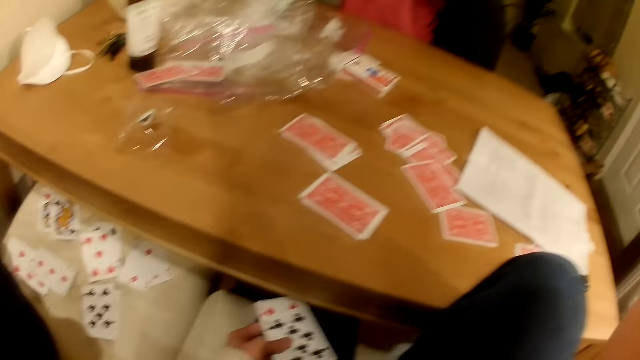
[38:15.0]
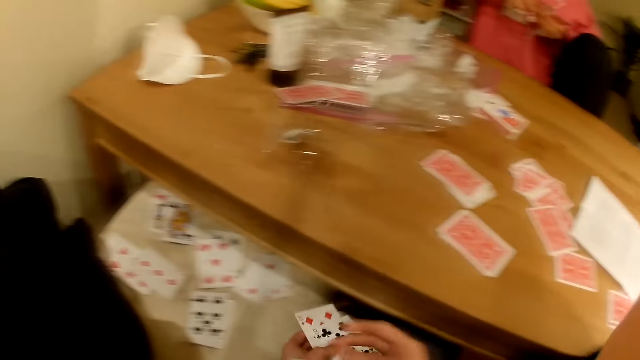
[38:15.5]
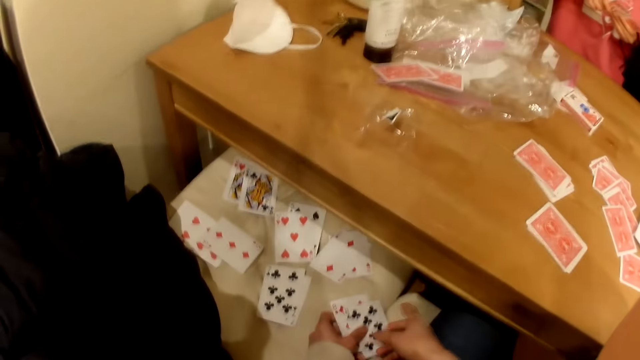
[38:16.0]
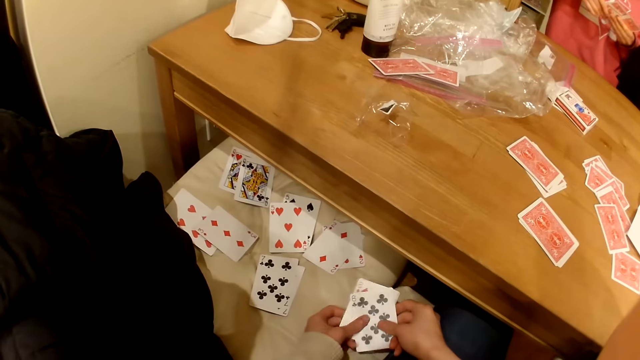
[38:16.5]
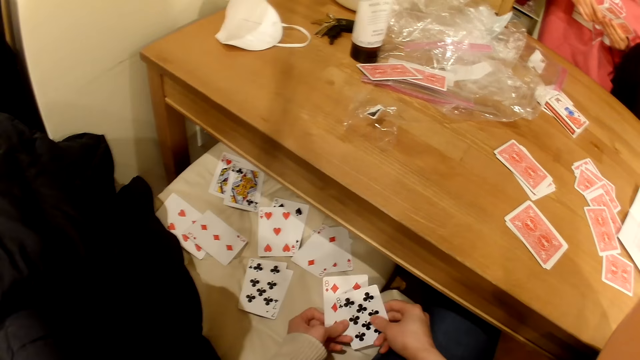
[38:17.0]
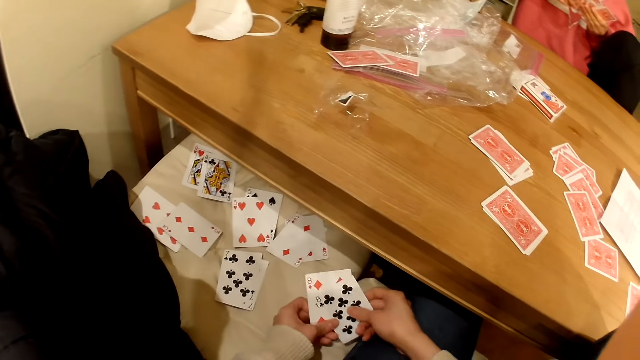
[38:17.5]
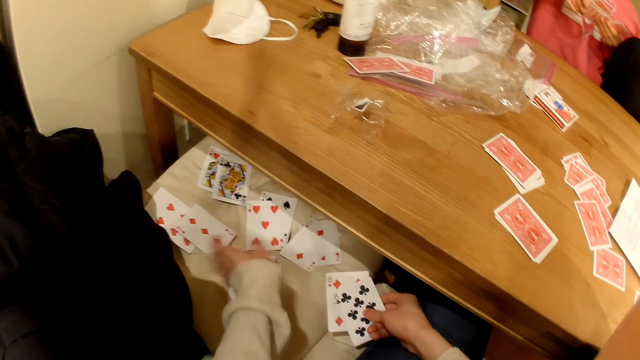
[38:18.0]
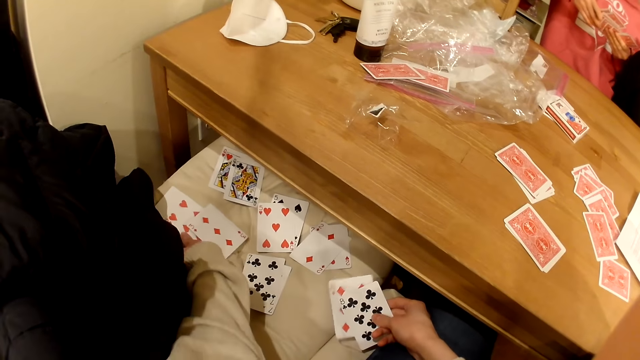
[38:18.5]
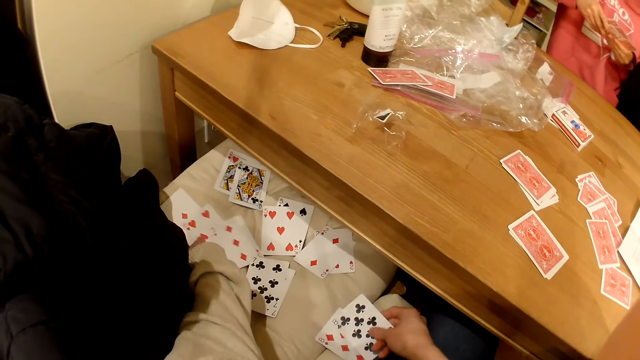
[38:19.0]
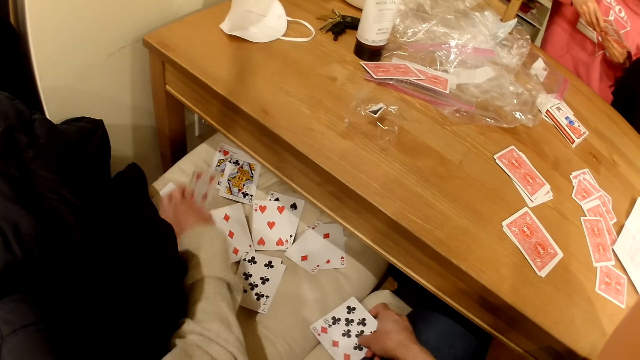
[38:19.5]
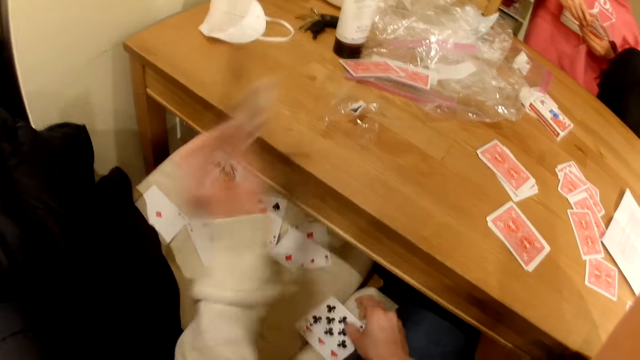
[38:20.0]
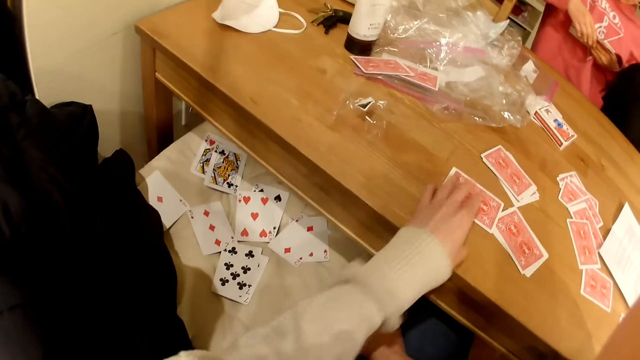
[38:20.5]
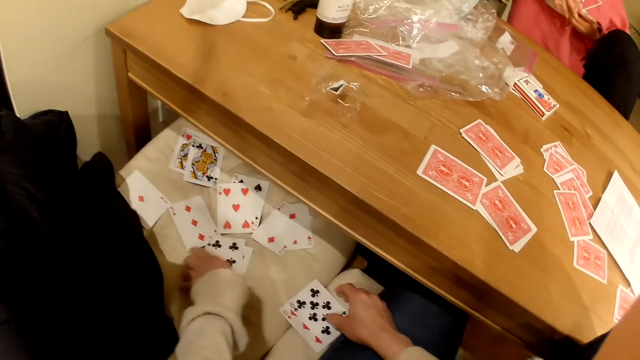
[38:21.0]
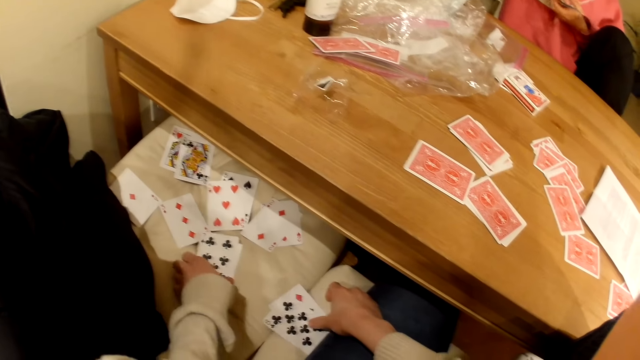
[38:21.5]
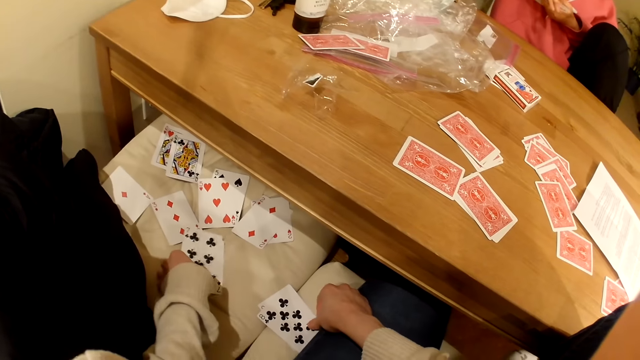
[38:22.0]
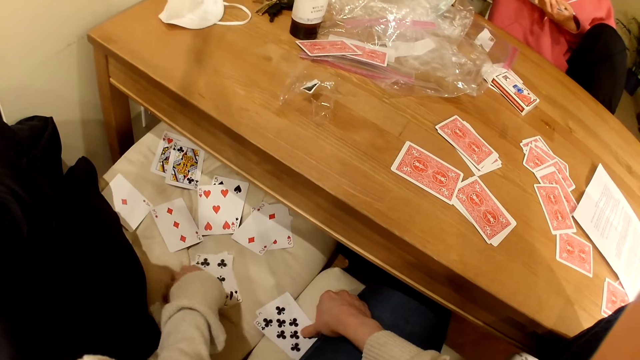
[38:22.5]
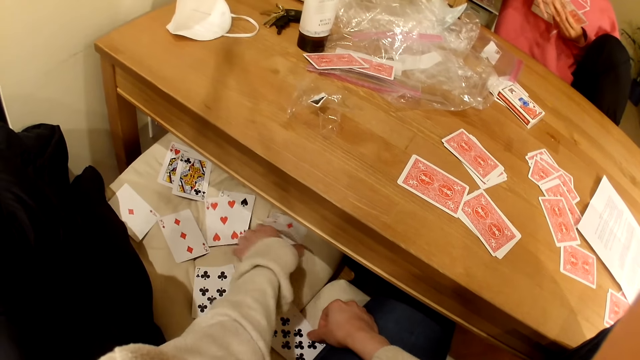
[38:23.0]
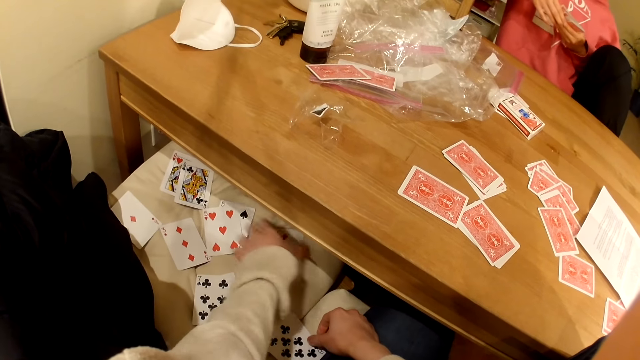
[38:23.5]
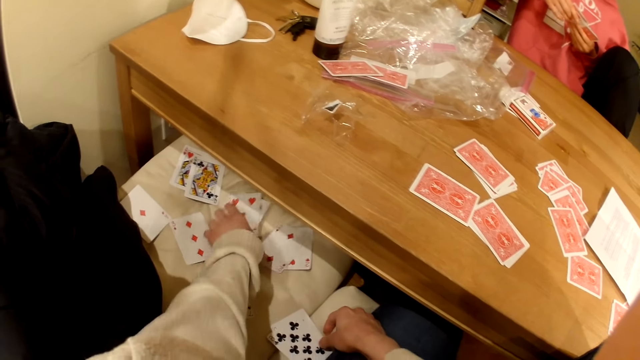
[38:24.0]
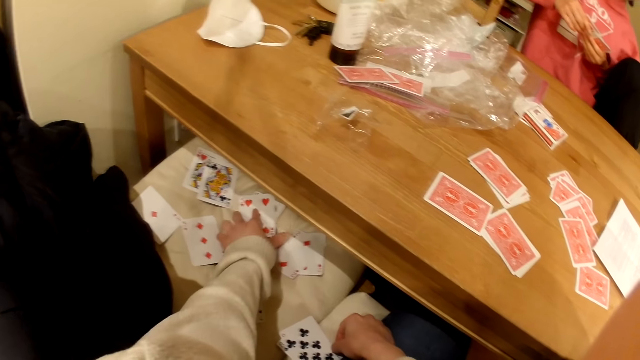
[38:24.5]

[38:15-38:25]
The camera wearer looks down at the cards. They pick playing cards from the seat. They place the playing cards on the table. They arrange the playing cards on the seat.

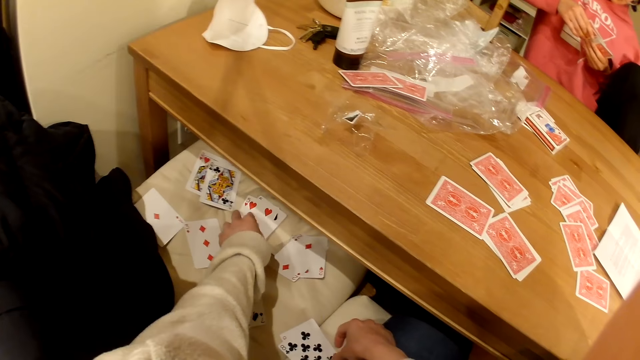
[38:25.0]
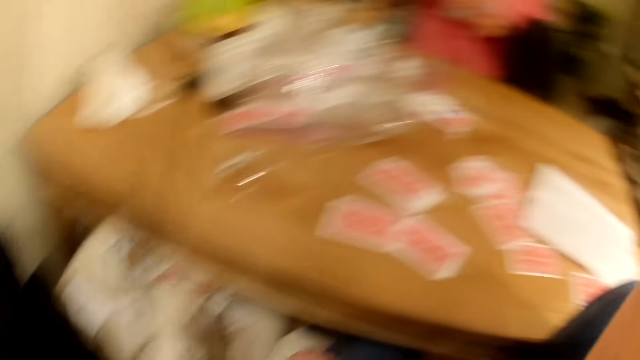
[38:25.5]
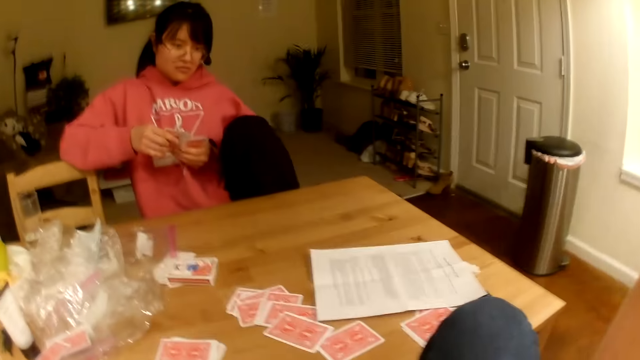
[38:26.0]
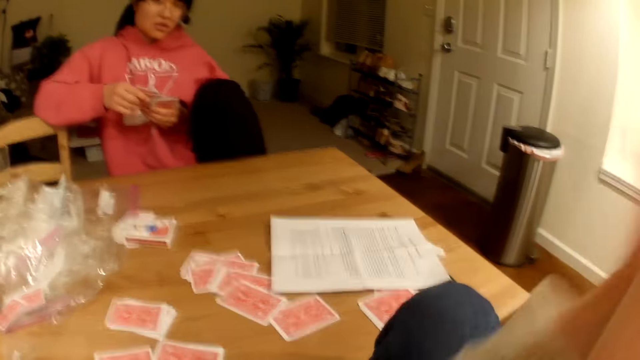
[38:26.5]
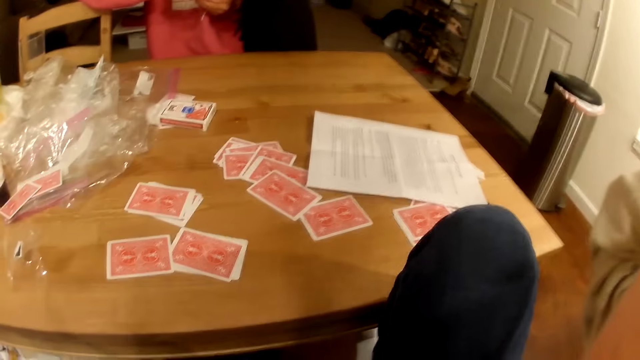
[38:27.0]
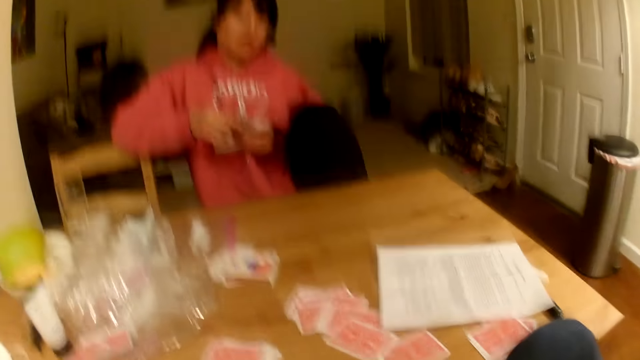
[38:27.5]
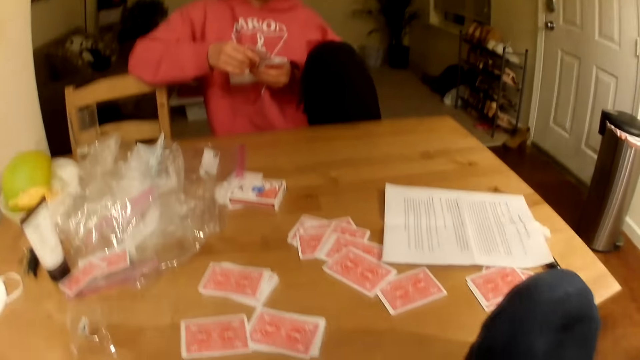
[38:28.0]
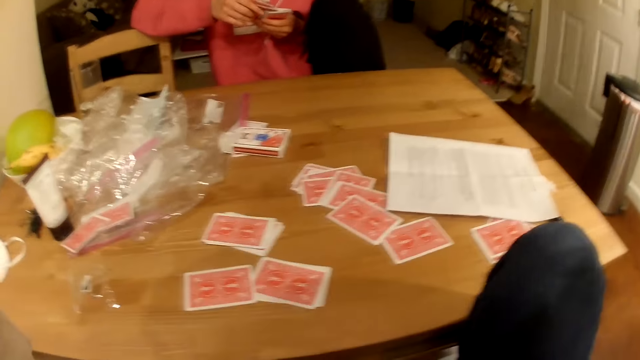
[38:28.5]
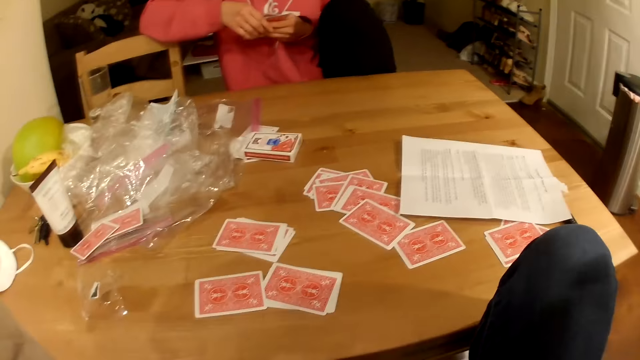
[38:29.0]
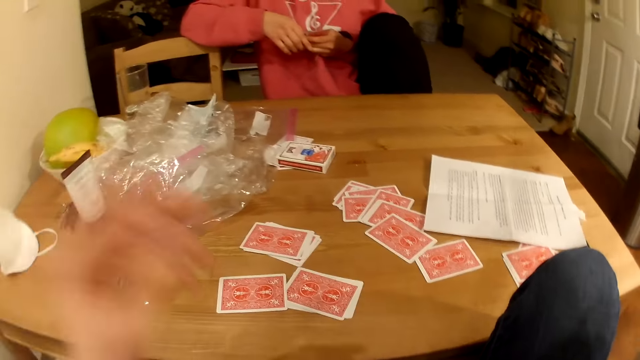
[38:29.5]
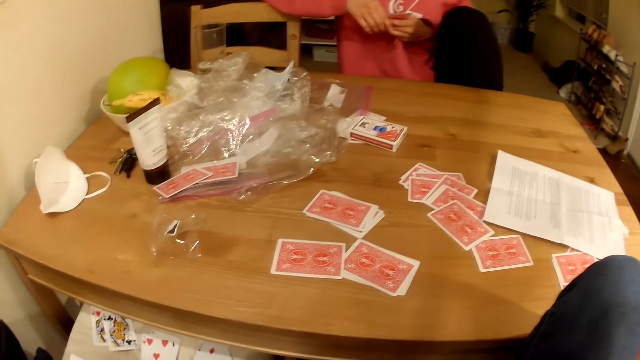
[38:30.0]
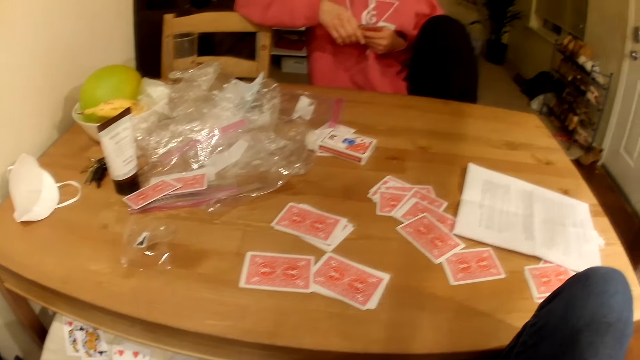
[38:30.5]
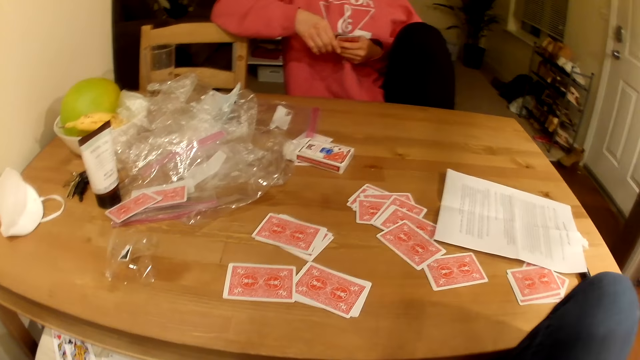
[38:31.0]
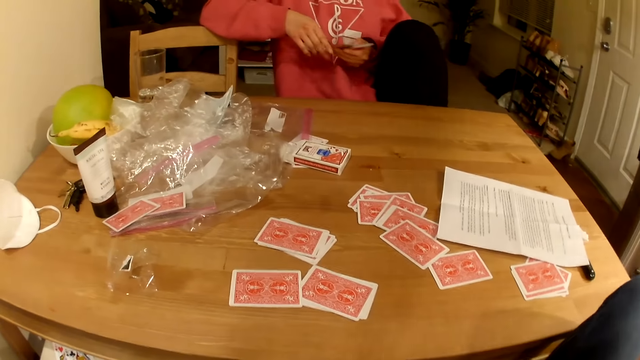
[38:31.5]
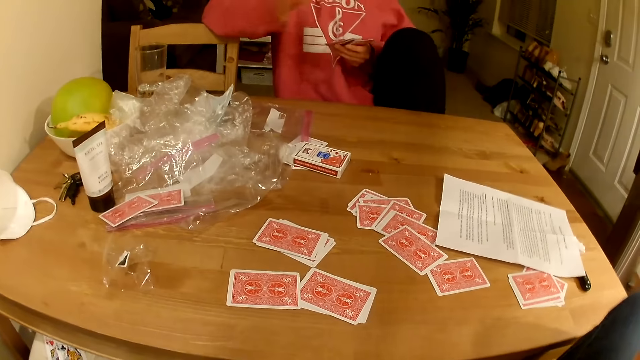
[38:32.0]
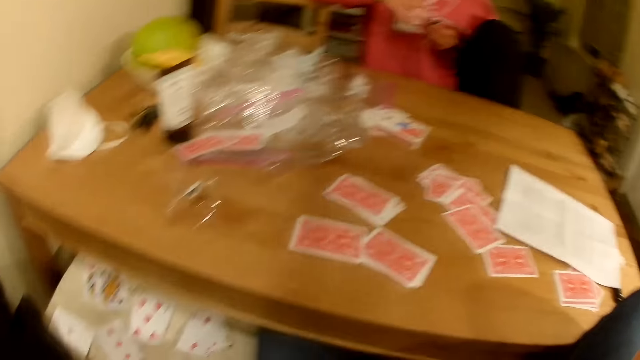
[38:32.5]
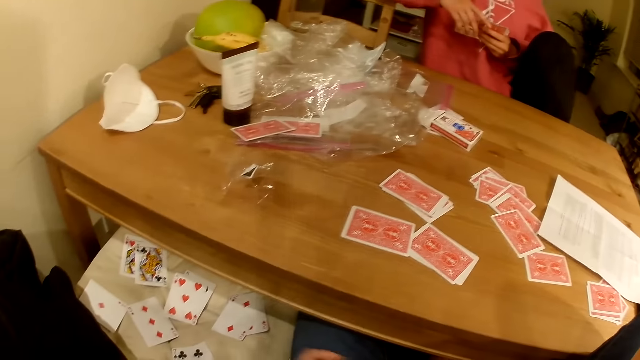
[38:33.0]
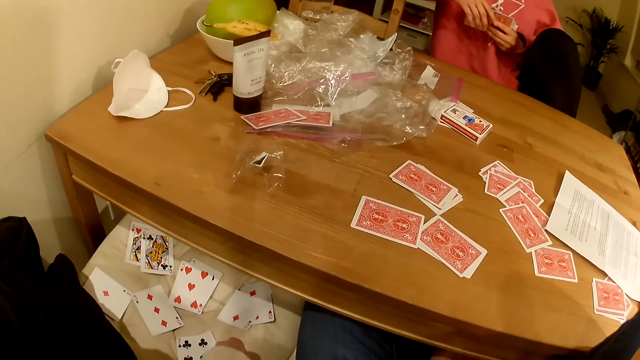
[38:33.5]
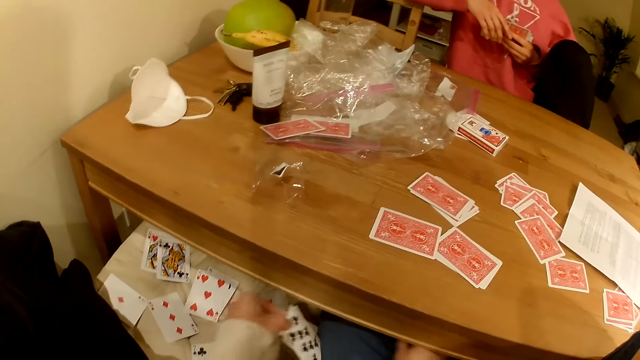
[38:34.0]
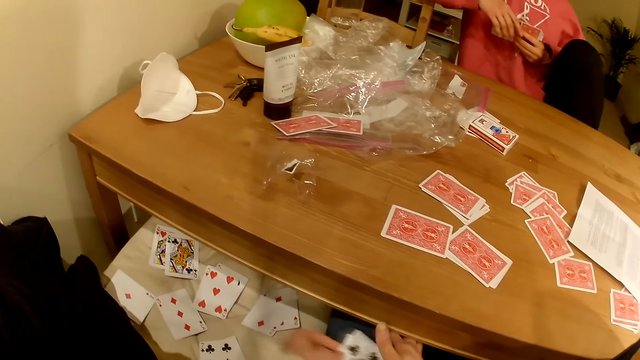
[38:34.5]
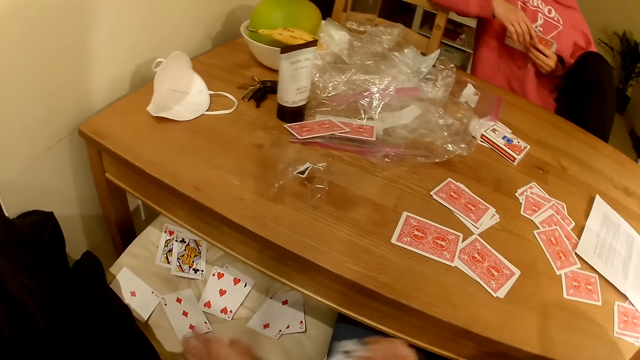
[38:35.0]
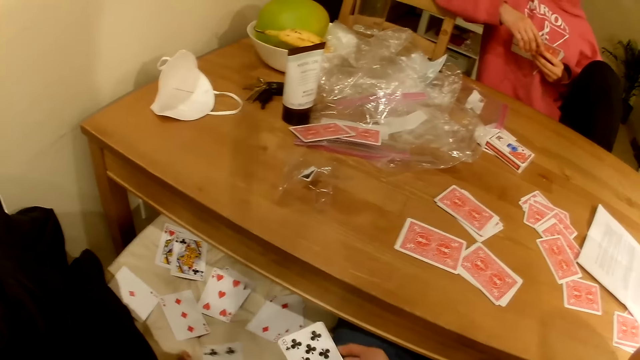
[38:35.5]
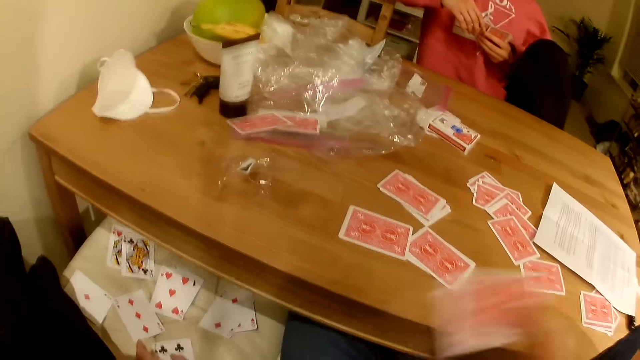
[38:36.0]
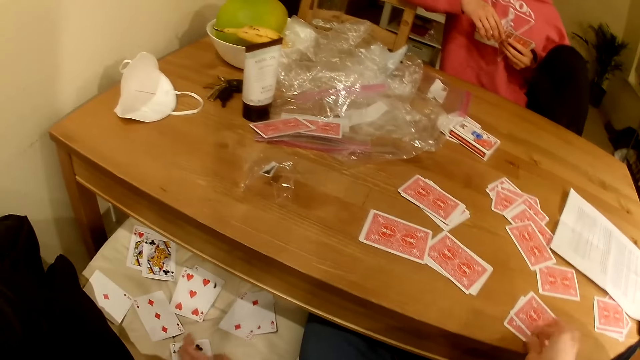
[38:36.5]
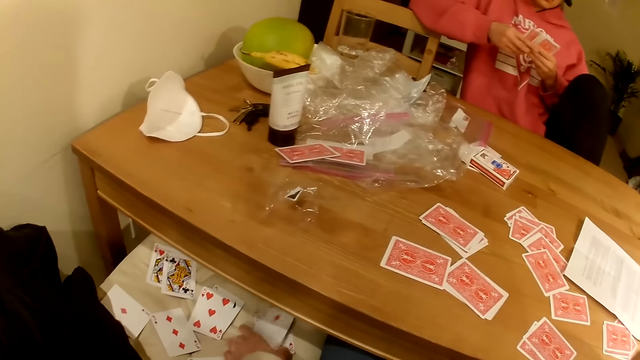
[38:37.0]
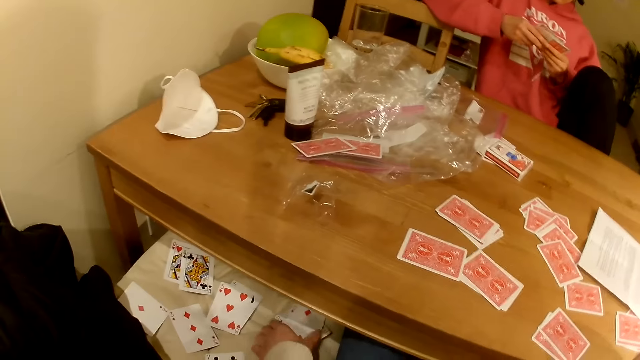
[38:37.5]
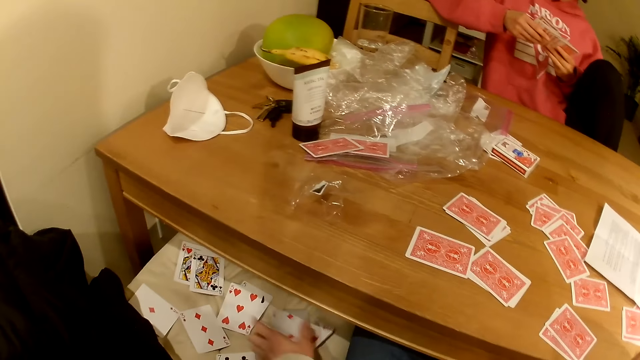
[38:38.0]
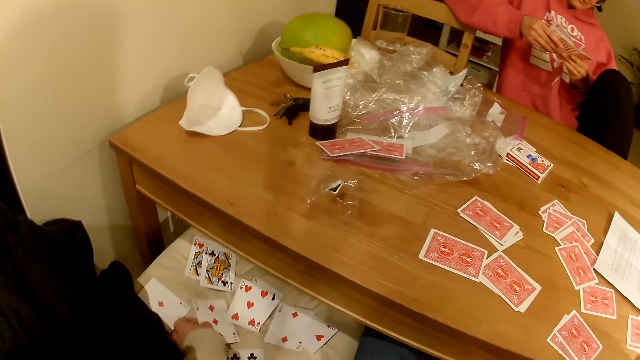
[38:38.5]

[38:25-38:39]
The camera wearer looks at a lady. They adjust the camera. They pick playing cards from the seat. They look down at the cards. They place the playing cards on the table. They arrange the playing cards on the seat.
